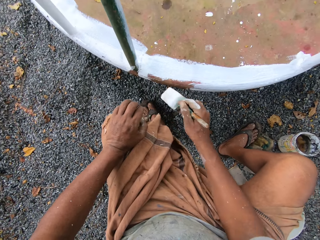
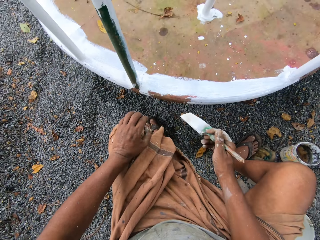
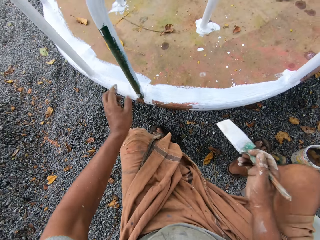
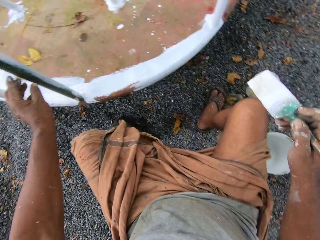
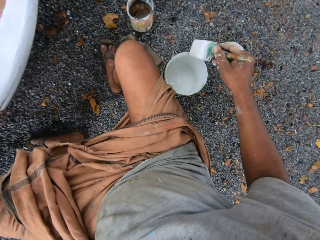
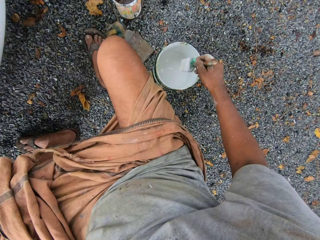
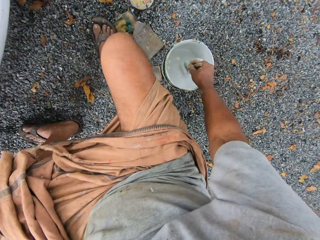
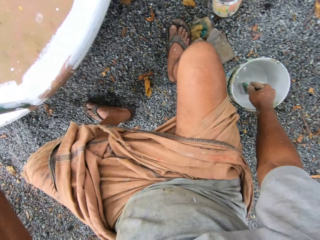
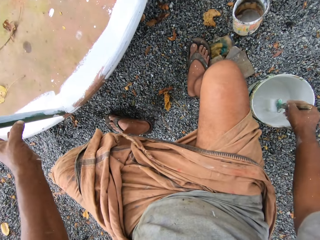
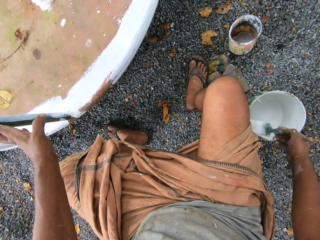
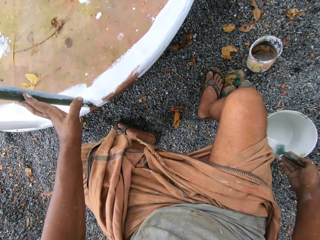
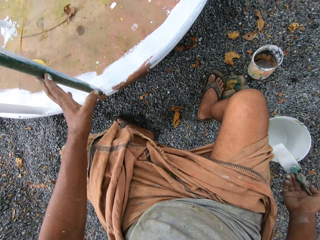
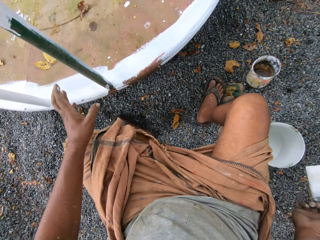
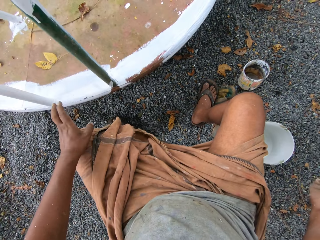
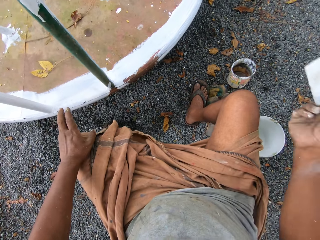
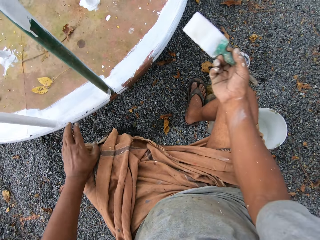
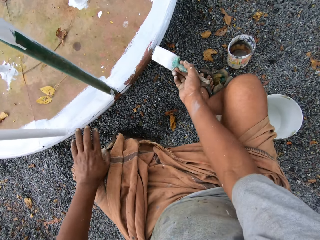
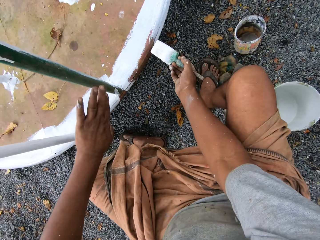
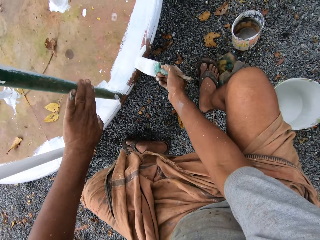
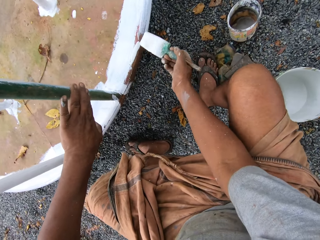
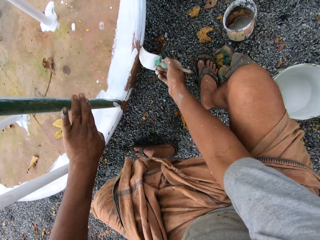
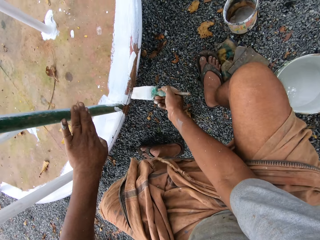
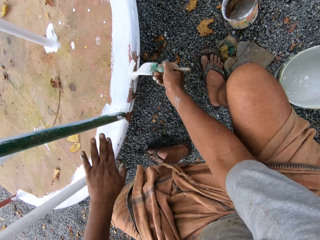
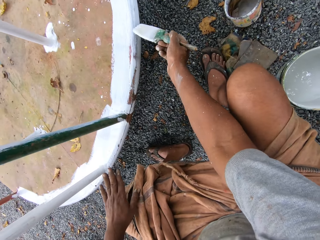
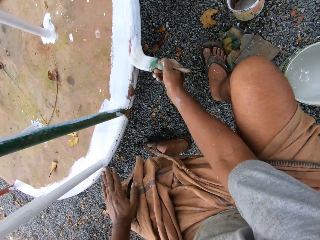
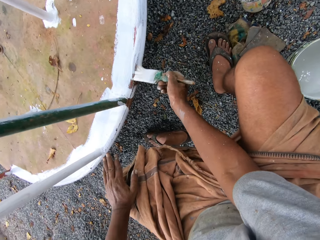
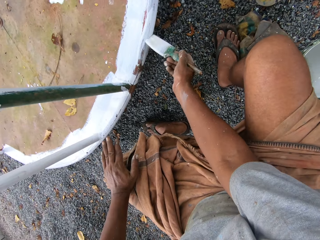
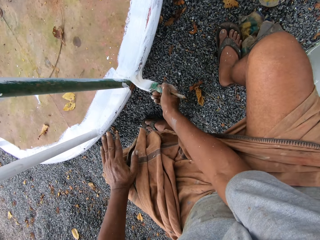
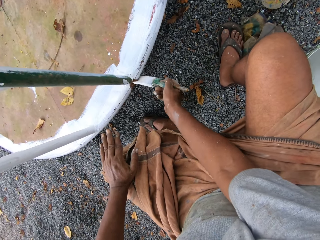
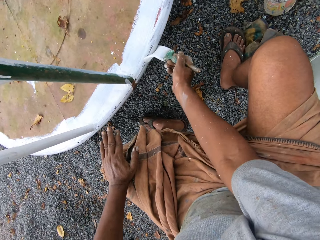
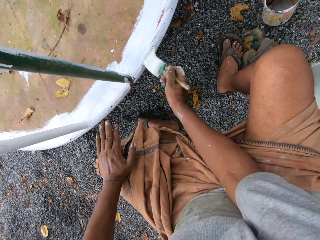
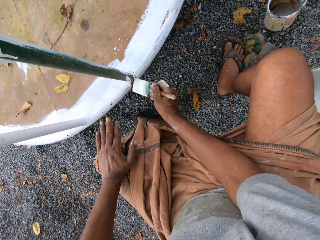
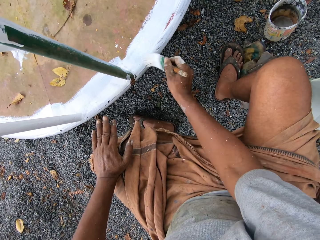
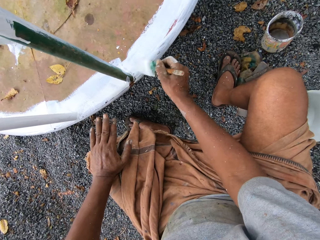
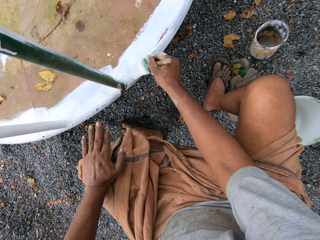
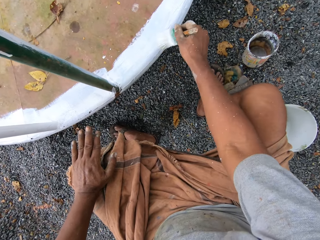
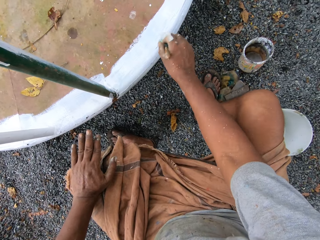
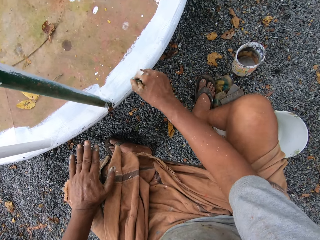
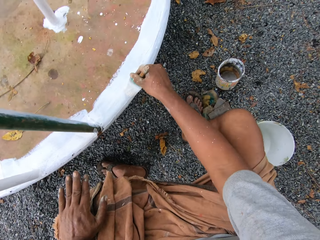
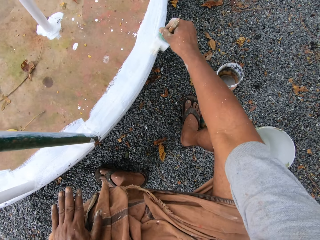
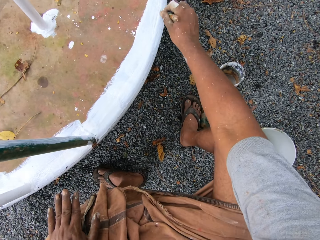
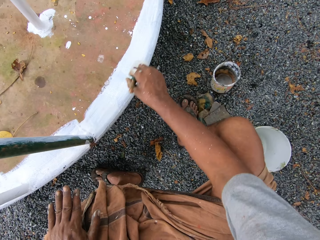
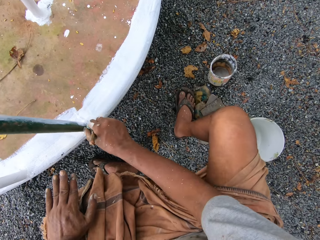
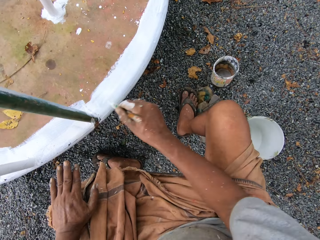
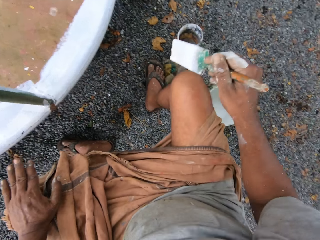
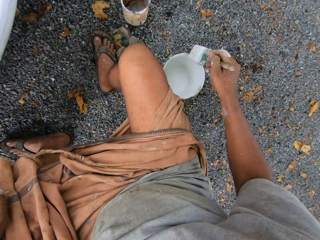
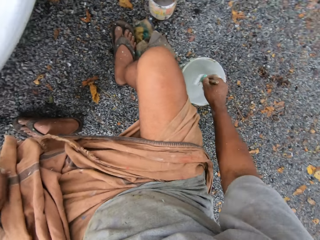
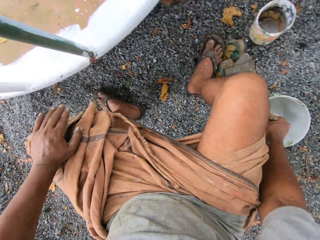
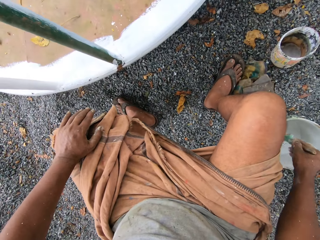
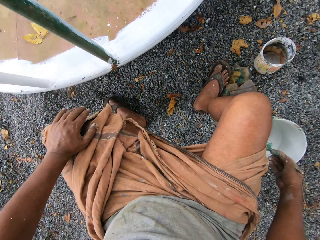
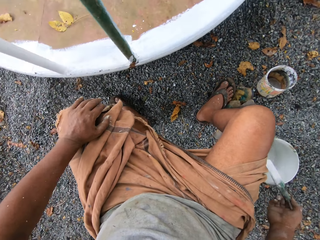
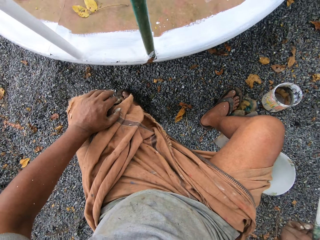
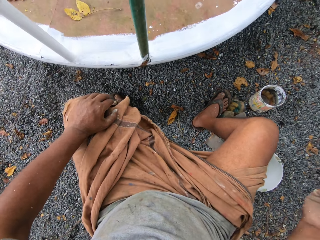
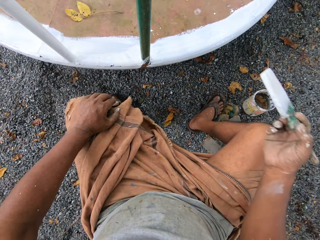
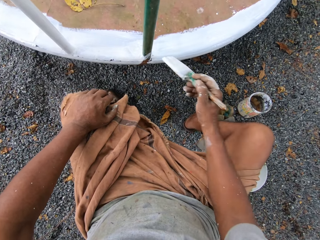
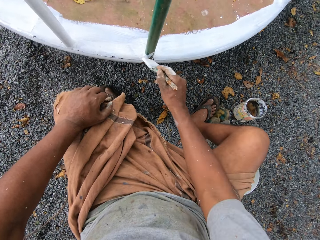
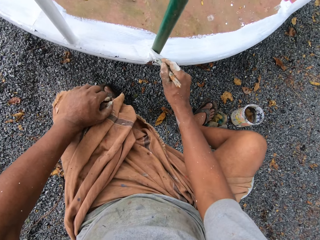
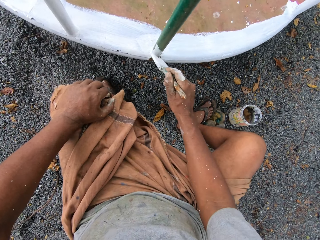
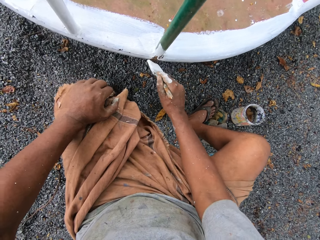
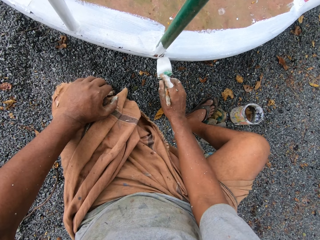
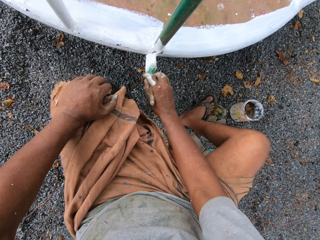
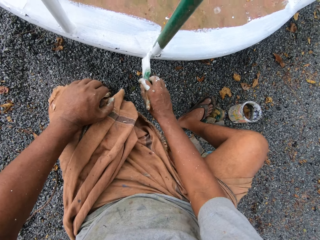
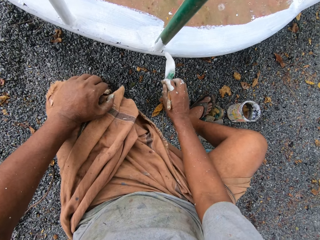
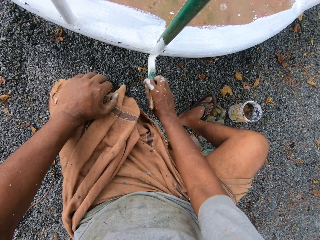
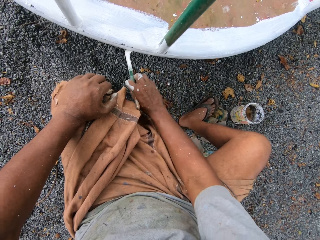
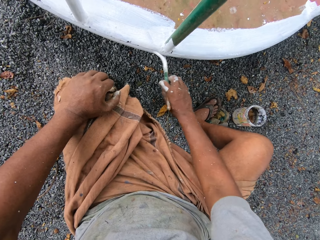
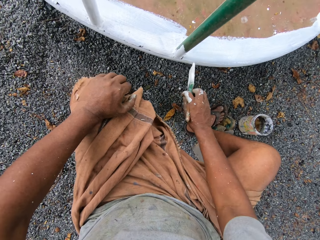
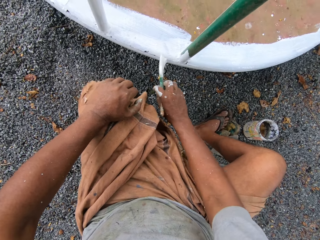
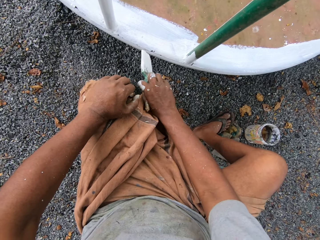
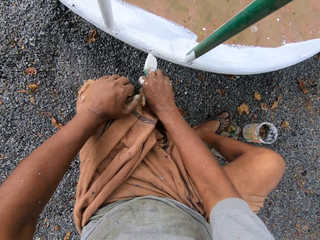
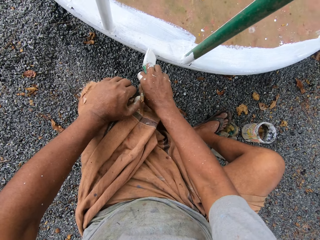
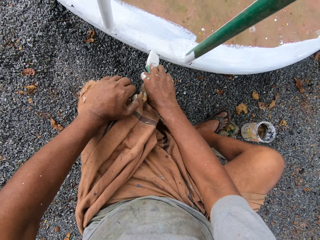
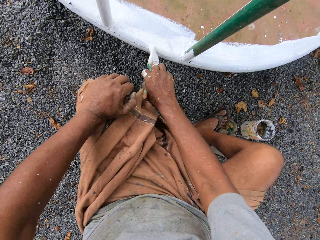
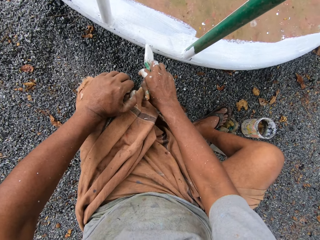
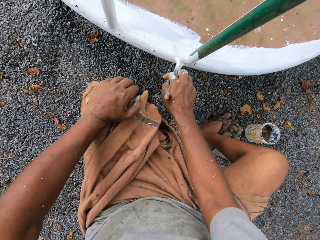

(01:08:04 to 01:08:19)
The camera wearer dips the paintbrush into the paint can on the ground. They paint the roundabout with the paintbrush. They dip the paintbrush into the paint can on the ground. They paint the roundabout with the paintbrush.

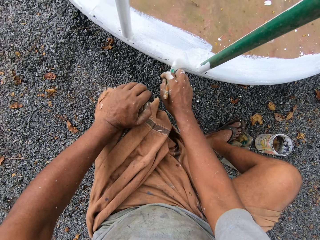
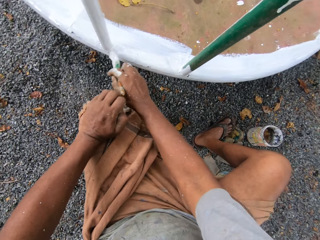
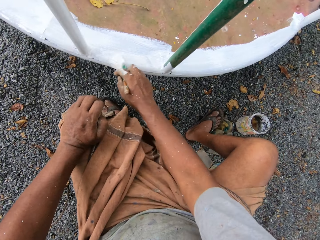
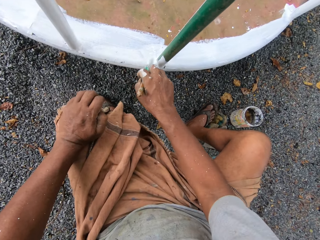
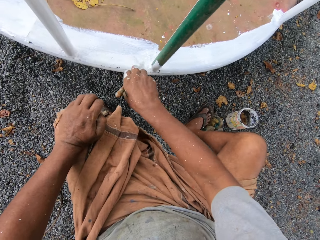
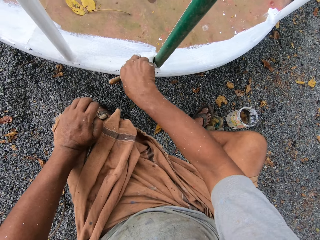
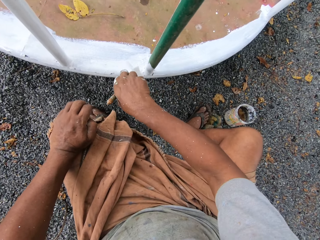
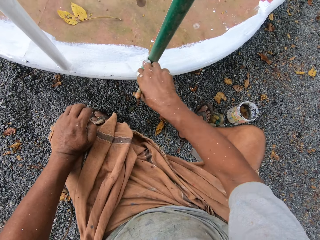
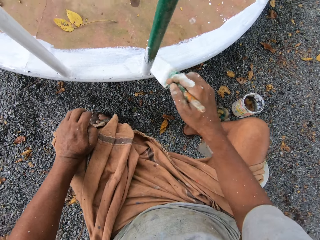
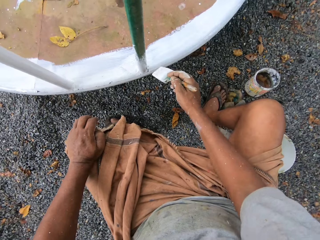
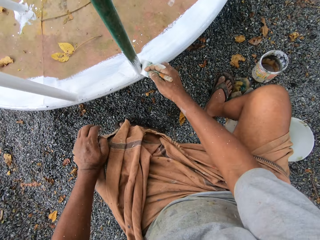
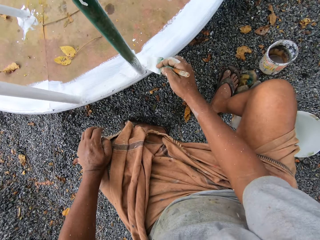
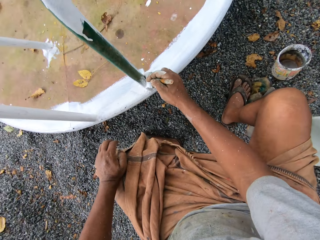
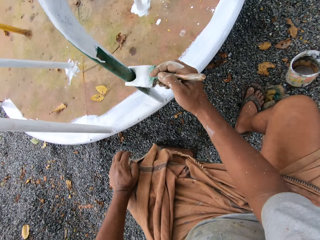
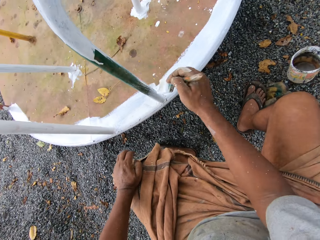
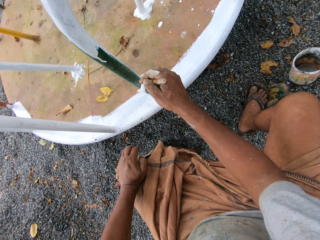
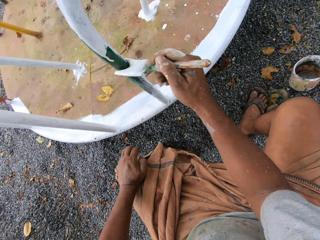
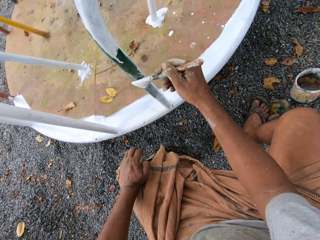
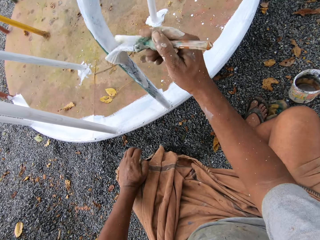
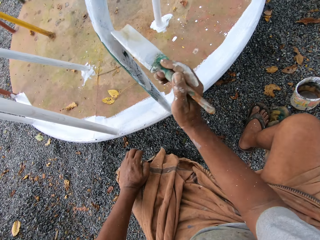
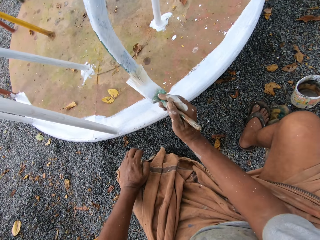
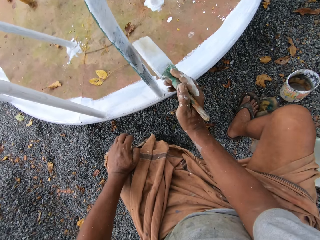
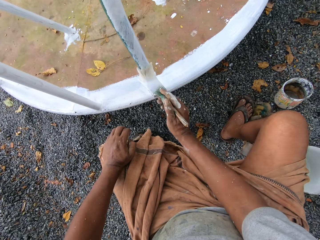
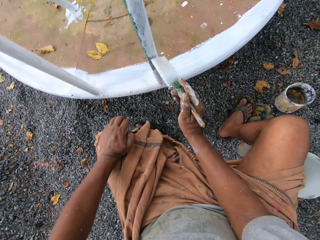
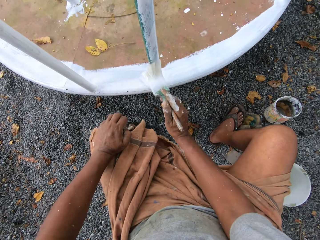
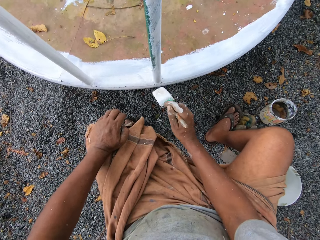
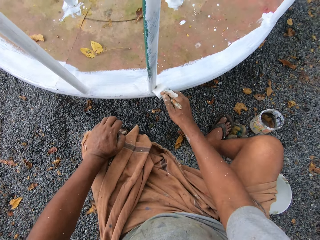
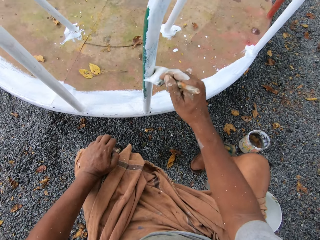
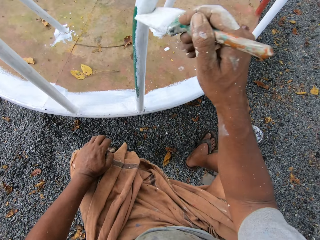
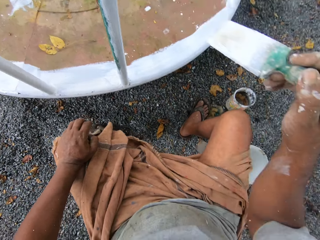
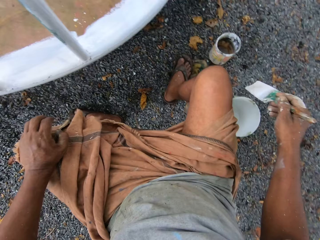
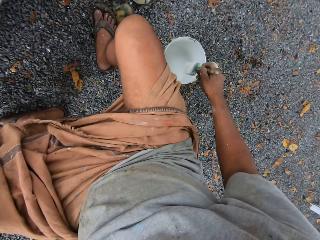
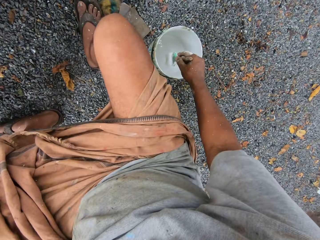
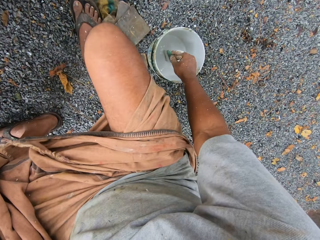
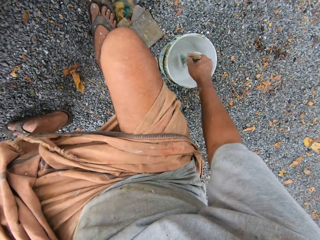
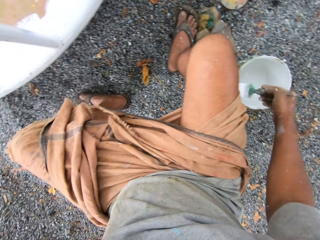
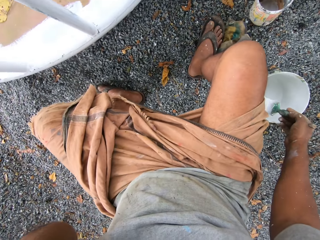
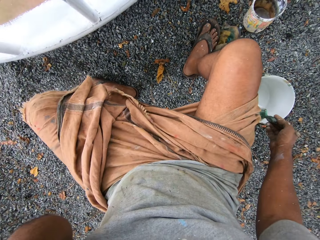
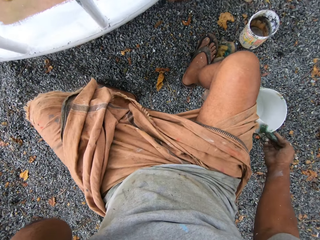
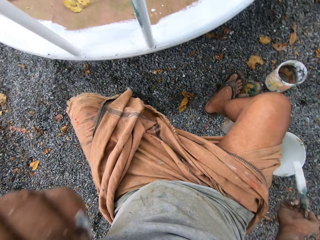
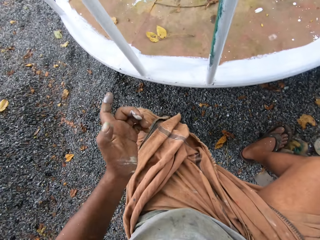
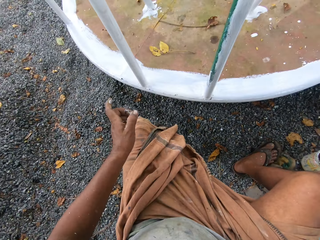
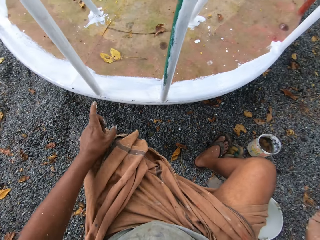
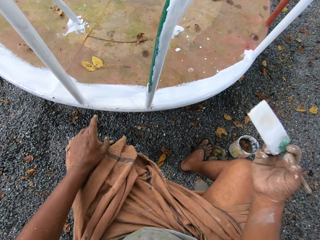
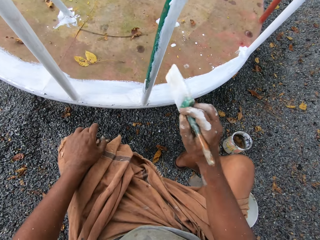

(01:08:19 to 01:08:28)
The camera wearer dips the paintbrush into the paint can on the ground.
